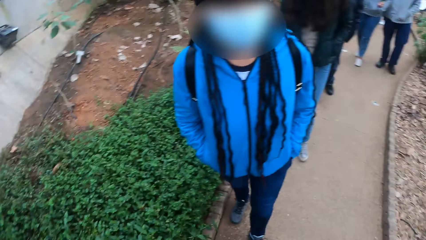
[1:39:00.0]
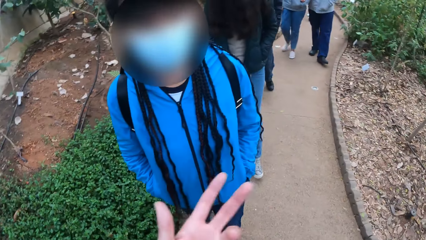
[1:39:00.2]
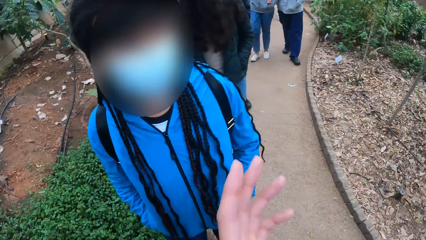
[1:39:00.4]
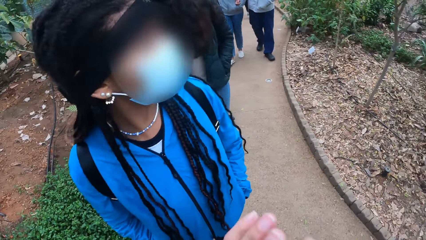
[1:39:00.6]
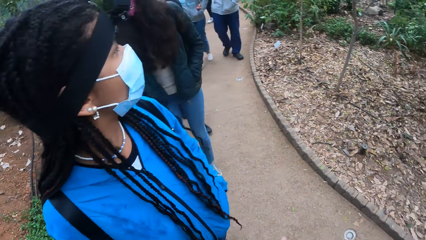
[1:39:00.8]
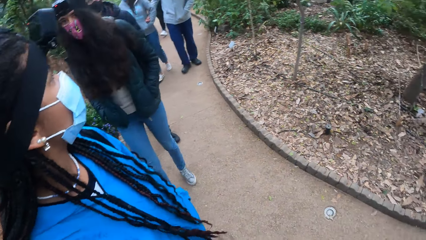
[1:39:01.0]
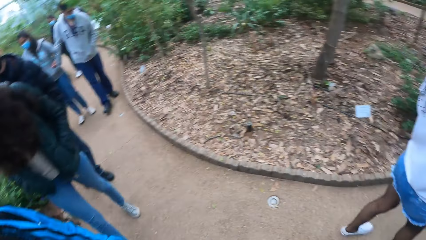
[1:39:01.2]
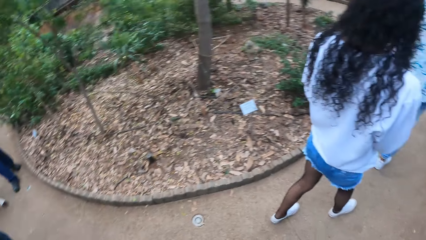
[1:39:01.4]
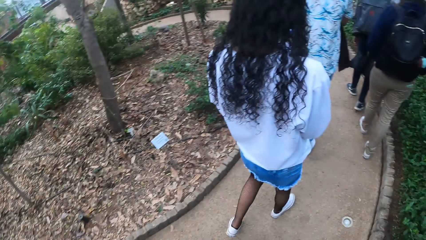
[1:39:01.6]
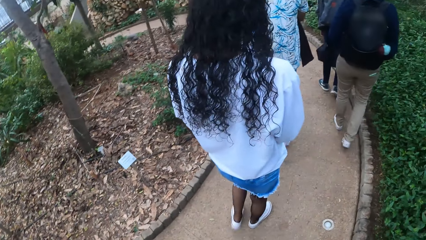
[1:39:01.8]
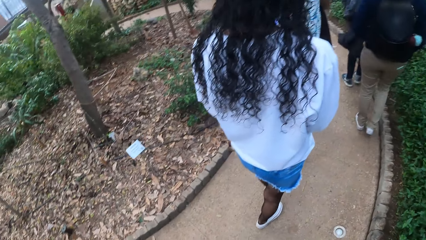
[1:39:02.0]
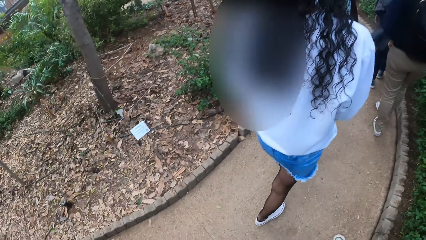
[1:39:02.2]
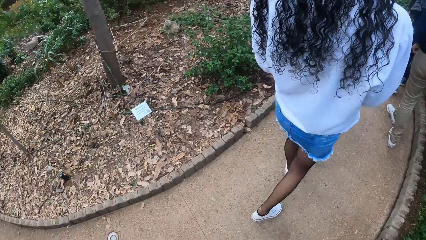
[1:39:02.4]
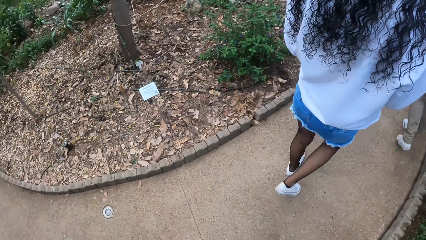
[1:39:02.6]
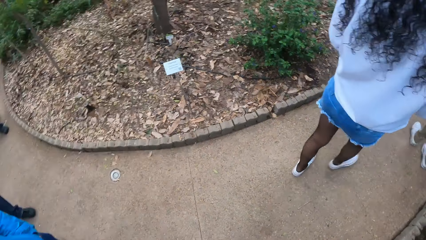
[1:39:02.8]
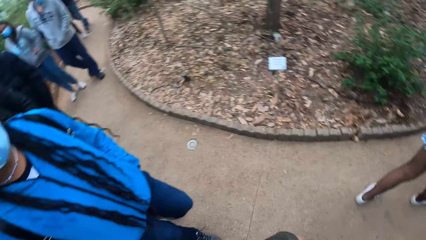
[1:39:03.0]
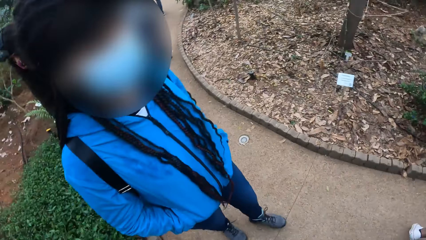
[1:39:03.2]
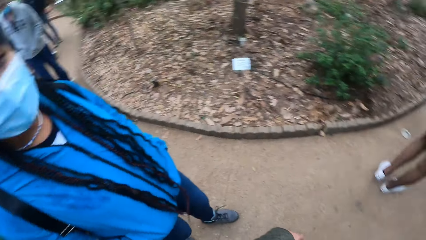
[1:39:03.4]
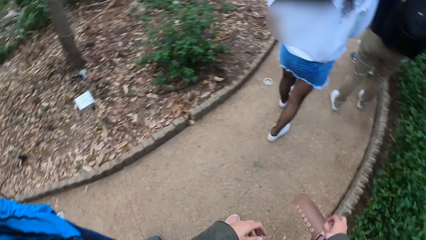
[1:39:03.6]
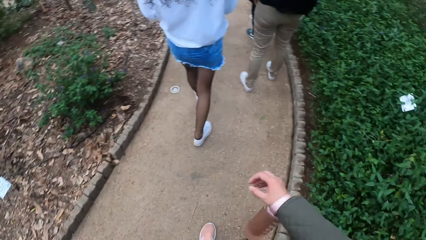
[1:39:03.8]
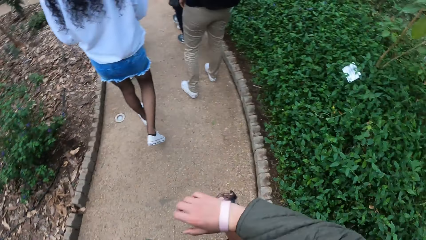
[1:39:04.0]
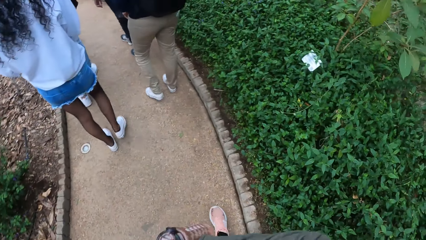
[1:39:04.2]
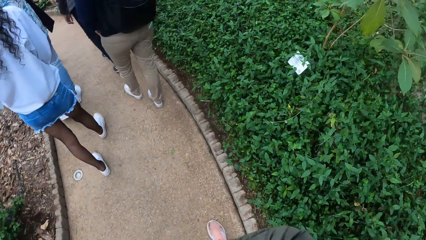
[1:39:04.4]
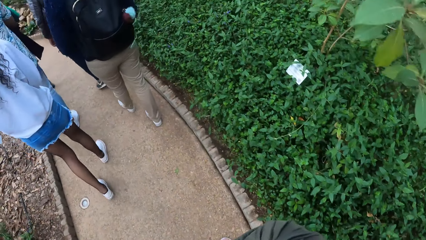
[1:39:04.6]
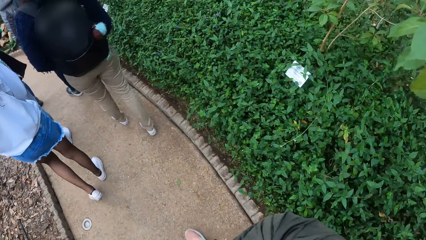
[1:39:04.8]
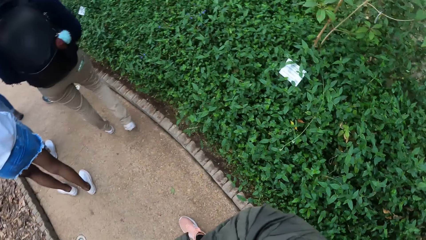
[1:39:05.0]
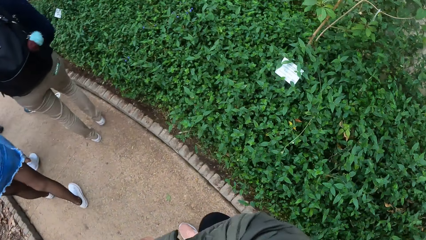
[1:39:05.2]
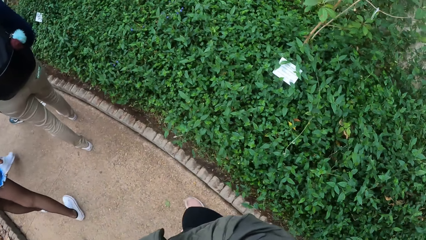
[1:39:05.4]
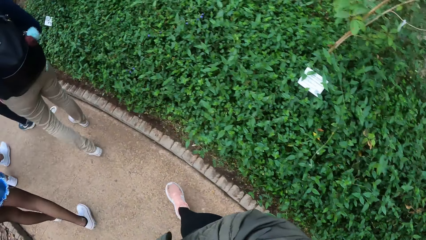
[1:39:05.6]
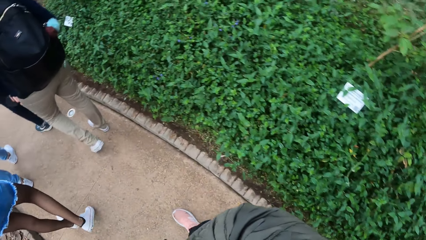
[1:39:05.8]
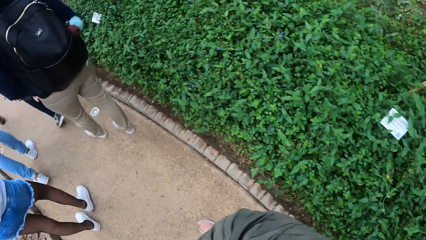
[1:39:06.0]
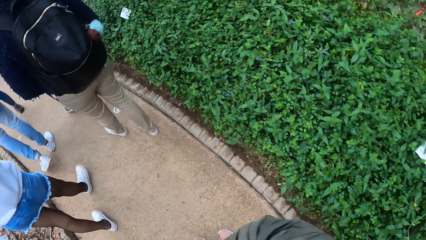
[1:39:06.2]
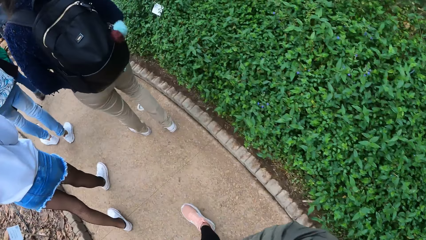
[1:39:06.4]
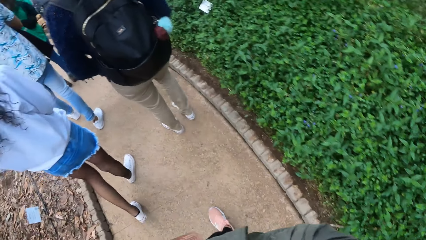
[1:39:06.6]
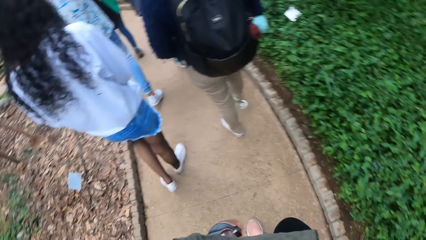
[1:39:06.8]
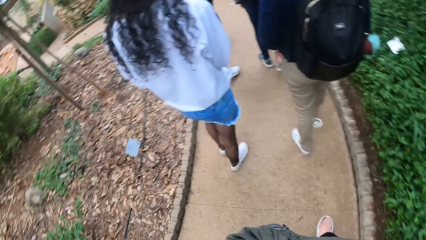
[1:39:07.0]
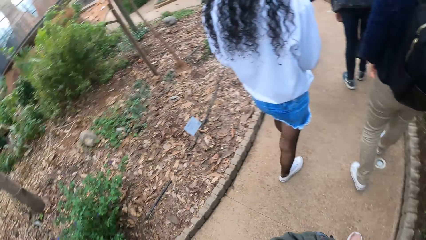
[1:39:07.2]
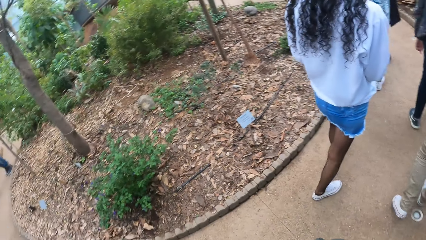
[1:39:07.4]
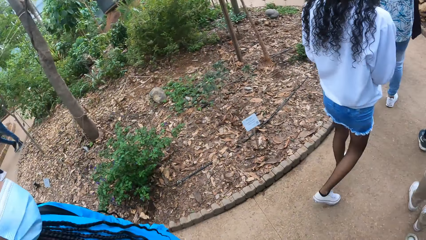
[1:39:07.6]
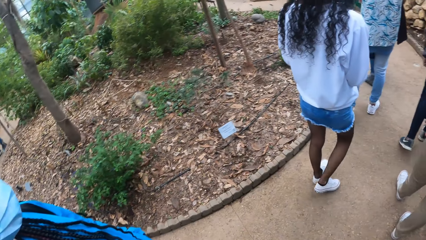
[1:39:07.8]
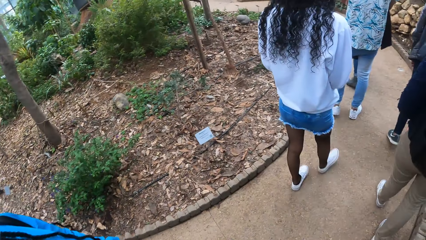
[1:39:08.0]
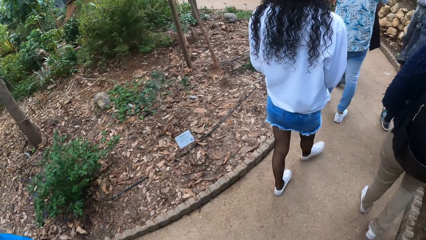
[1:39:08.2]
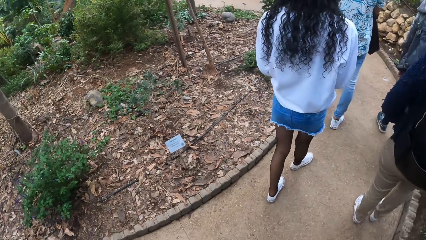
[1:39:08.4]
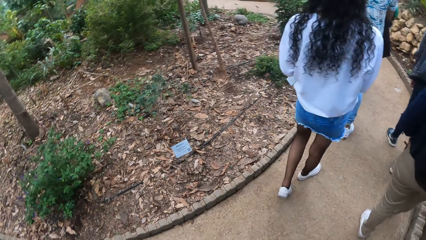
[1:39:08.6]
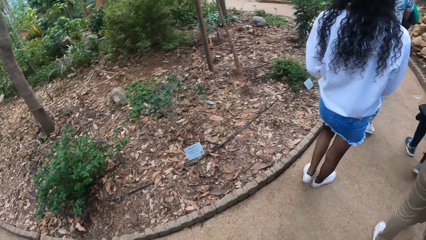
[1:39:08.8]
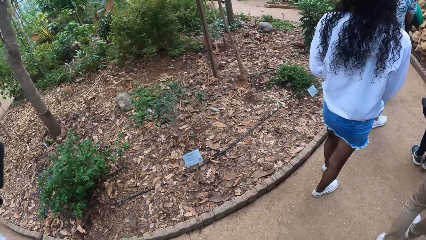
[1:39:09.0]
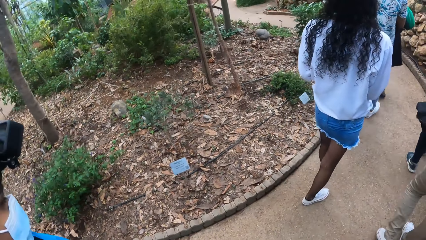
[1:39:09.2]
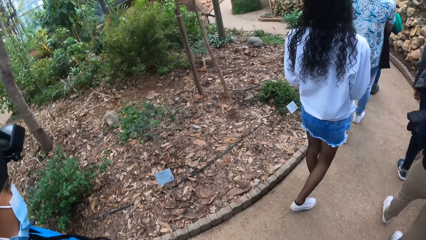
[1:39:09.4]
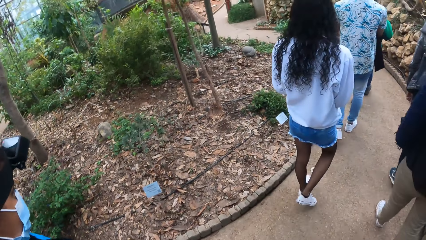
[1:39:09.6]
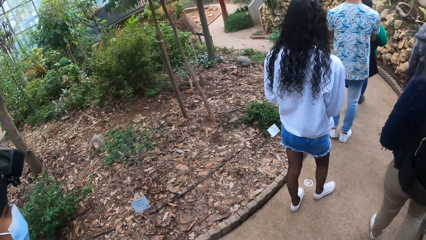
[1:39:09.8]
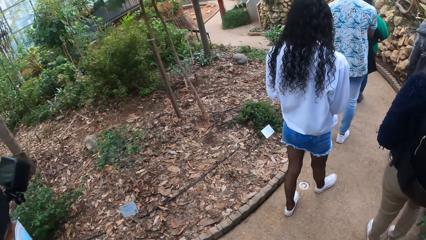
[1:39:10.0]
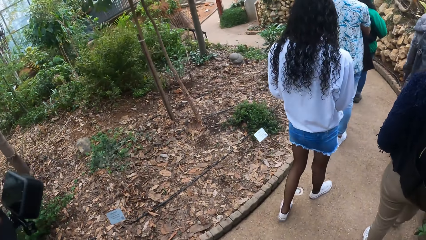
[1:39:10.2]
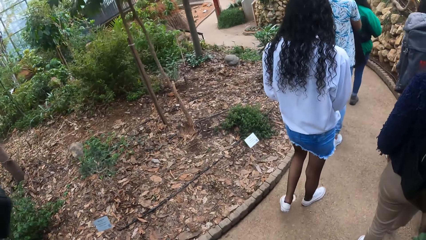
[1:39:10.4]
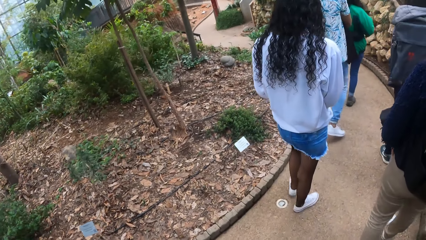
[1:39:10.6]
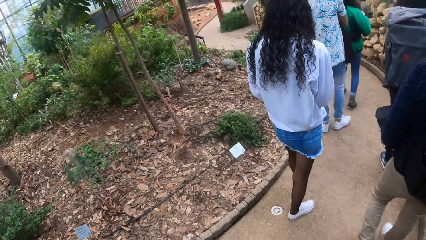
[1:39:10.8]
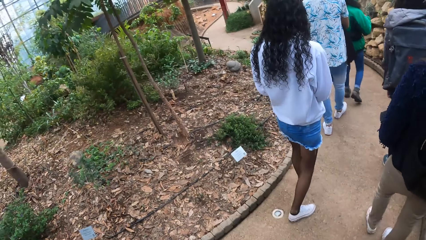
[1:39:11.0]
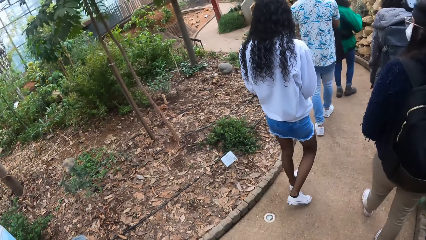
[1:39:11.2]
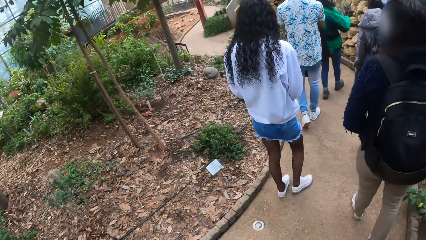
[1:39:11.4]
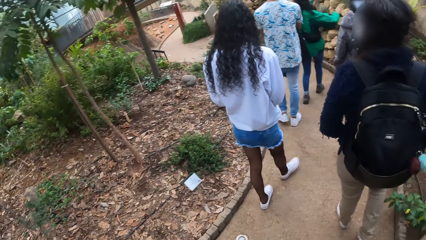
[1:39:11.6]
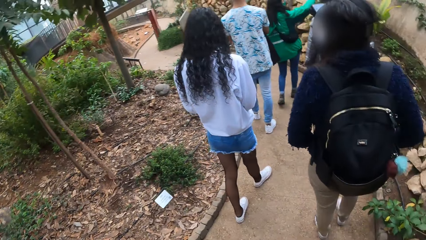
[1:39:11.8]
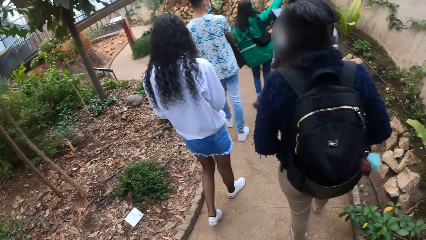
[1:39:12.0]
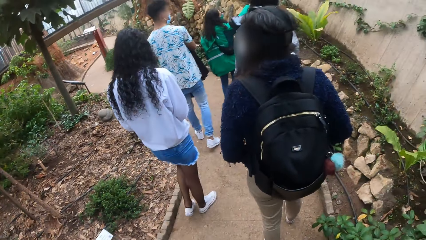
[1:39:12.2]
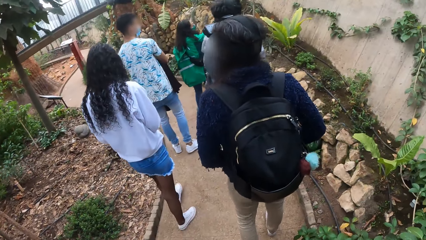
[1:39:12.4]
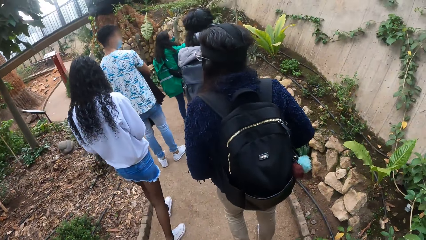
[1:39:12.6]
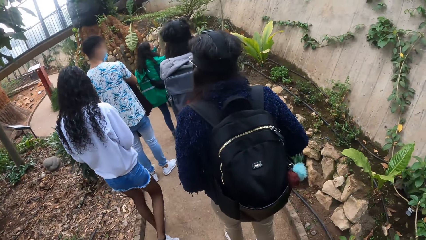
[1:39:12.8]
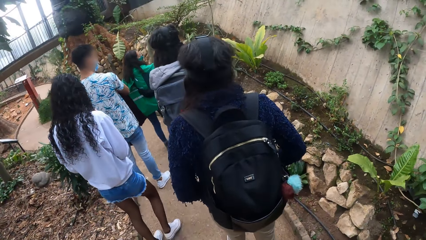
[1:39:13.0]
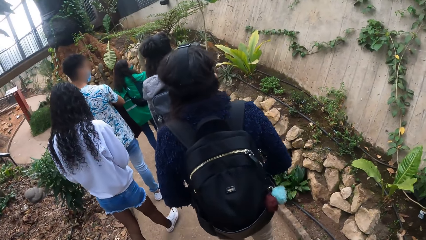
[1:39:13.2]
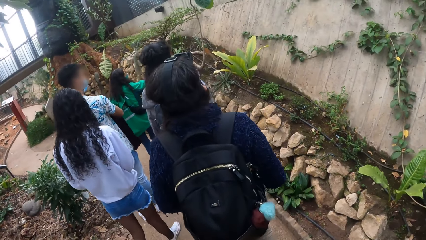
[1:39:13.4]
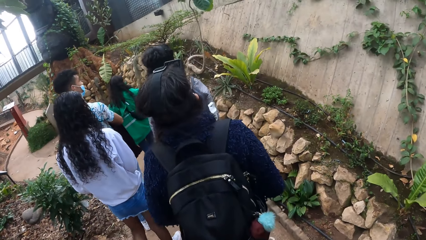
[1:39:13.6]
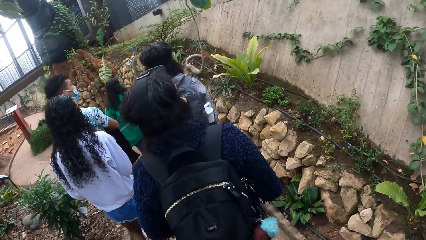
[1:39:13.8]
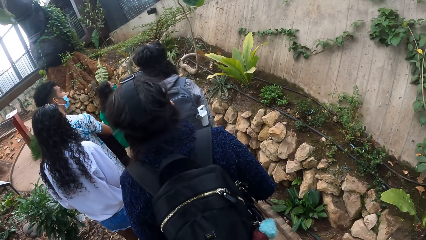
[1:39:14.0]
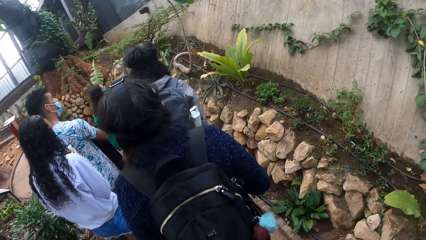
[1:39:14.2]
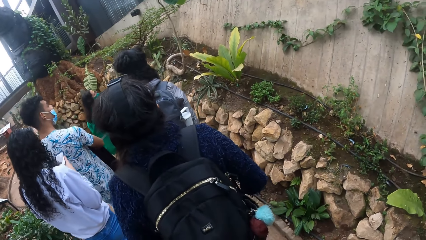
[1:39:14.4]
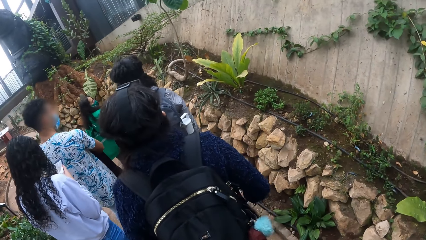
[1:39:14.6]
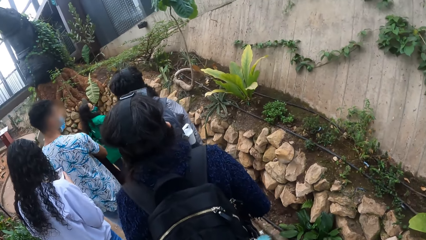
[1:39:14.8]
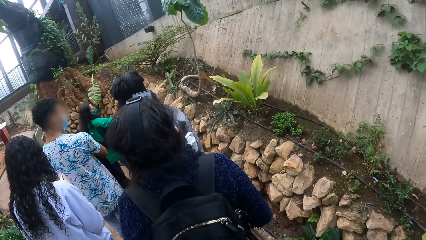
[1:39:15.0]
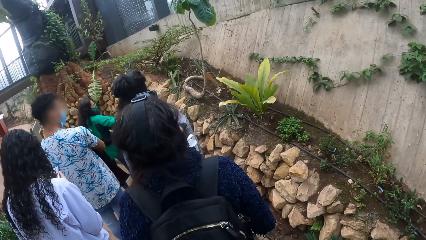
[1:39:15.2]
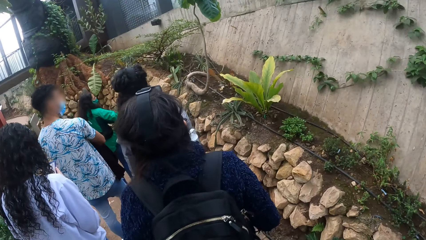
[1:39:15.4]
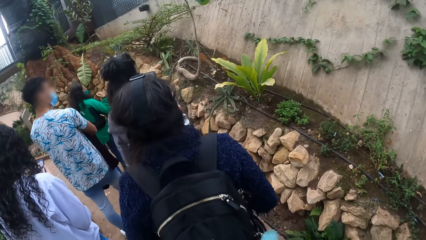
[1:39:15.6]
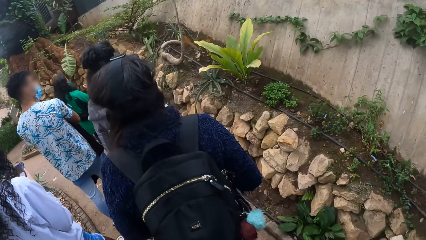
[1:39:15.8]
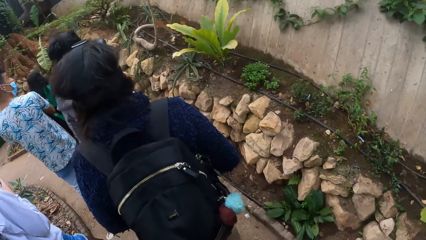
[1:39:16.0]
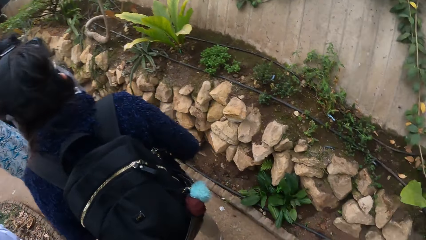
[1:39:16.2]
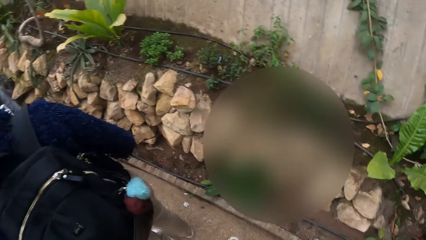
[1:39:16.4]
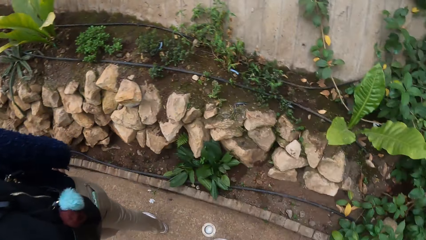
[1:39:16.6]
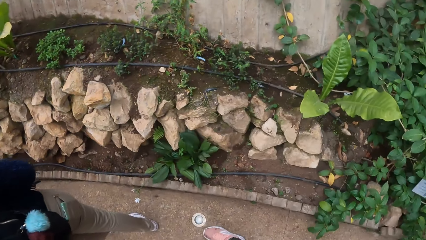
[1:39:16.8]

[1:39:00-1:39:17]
The camera wearer gestures with a hand. The person looks around the compound. The camera wearer walks along the pavement.
